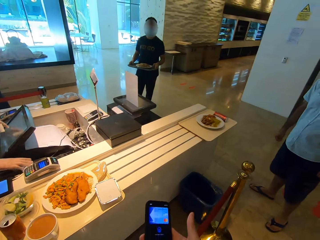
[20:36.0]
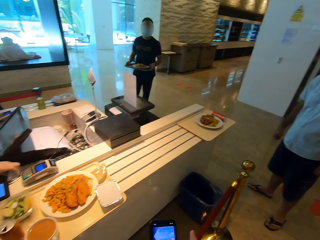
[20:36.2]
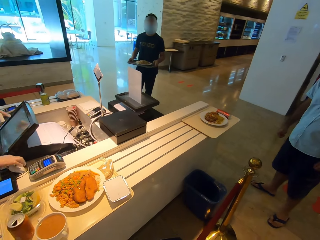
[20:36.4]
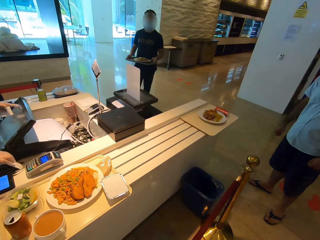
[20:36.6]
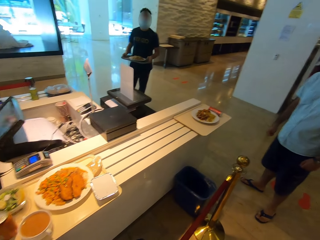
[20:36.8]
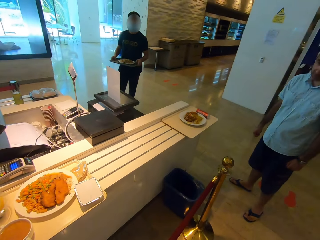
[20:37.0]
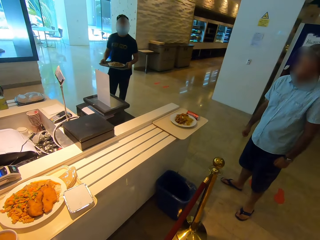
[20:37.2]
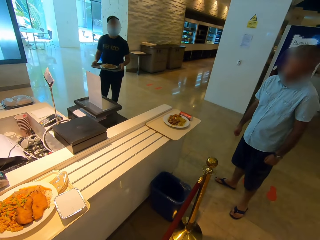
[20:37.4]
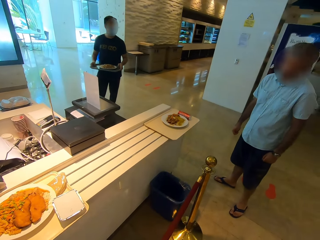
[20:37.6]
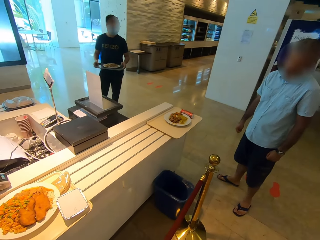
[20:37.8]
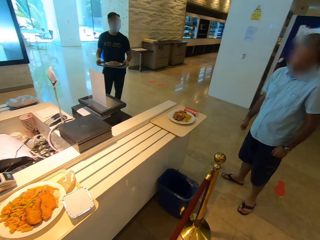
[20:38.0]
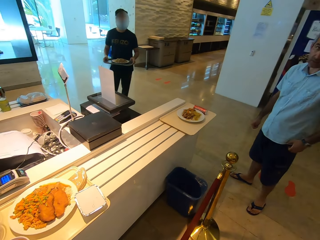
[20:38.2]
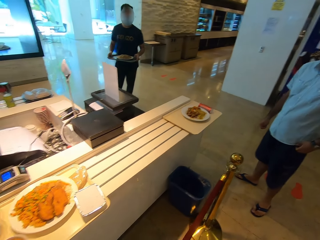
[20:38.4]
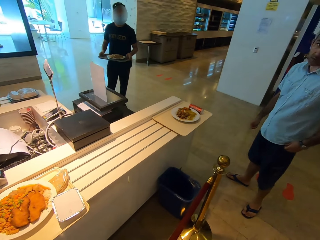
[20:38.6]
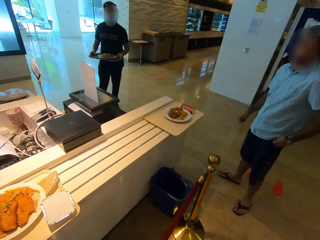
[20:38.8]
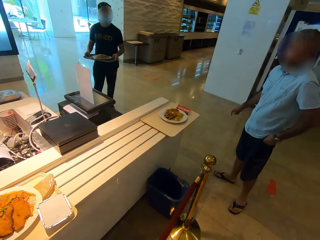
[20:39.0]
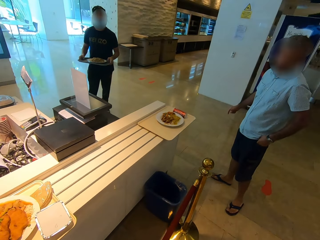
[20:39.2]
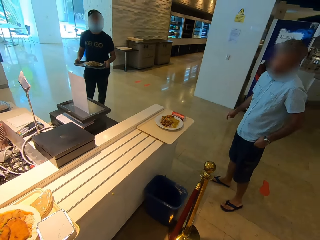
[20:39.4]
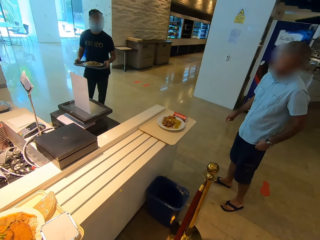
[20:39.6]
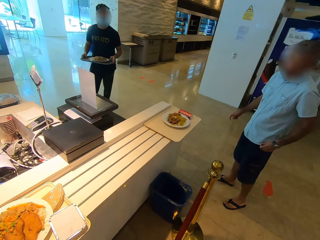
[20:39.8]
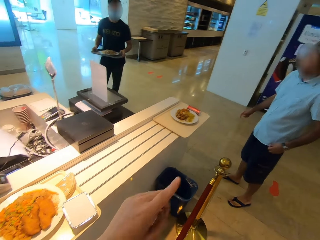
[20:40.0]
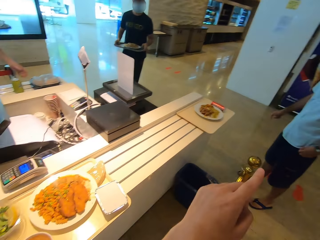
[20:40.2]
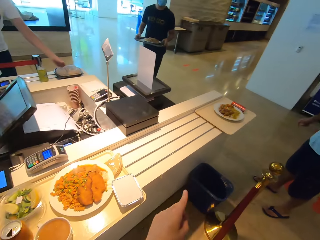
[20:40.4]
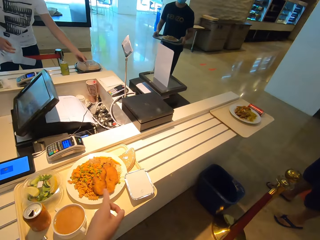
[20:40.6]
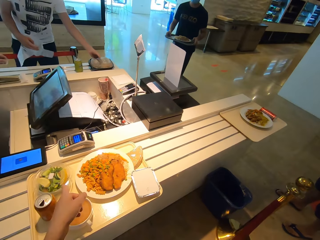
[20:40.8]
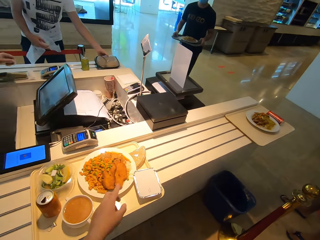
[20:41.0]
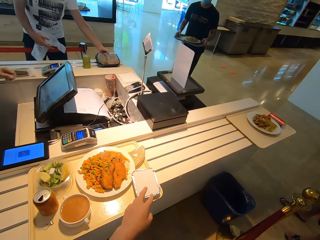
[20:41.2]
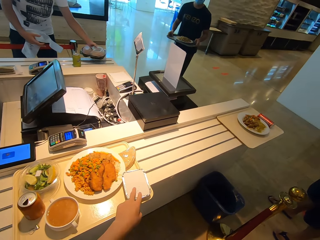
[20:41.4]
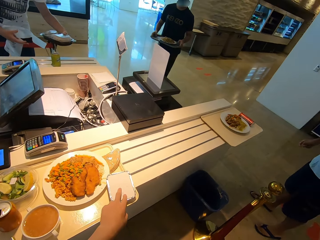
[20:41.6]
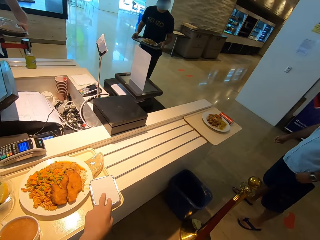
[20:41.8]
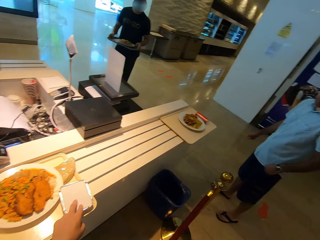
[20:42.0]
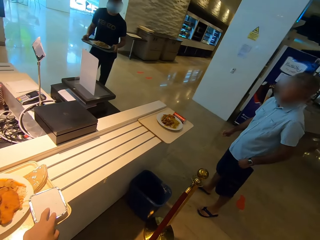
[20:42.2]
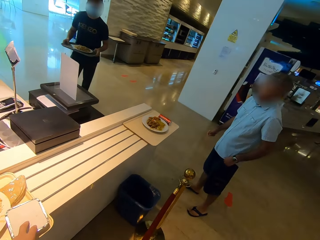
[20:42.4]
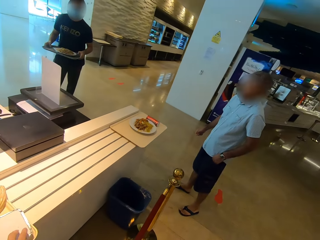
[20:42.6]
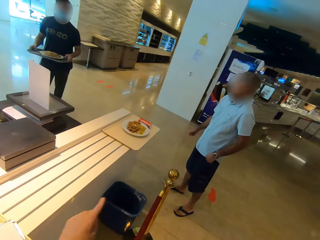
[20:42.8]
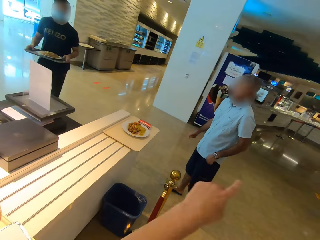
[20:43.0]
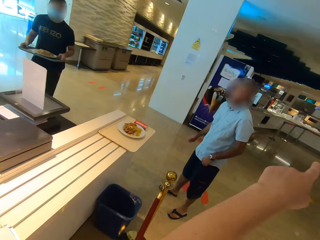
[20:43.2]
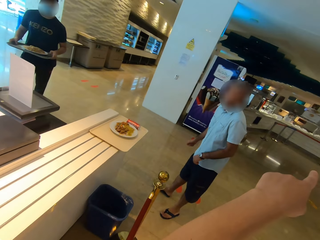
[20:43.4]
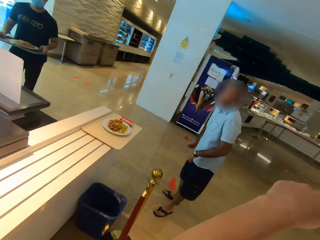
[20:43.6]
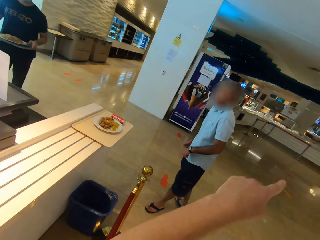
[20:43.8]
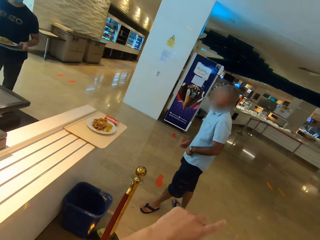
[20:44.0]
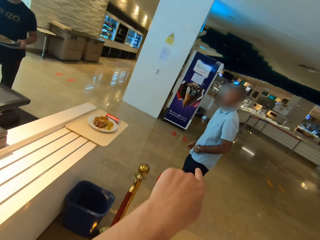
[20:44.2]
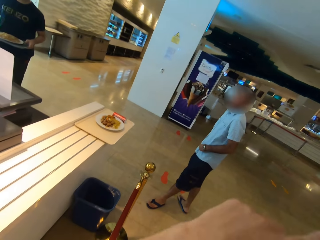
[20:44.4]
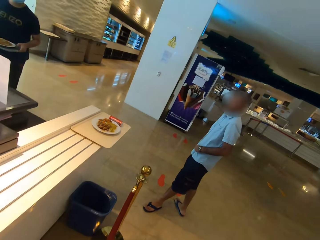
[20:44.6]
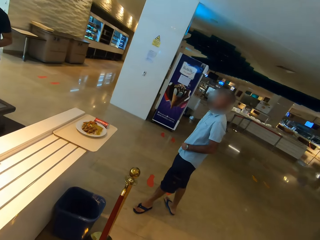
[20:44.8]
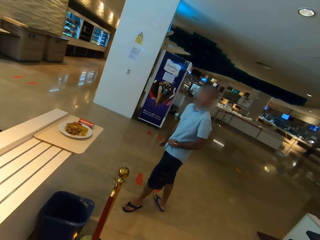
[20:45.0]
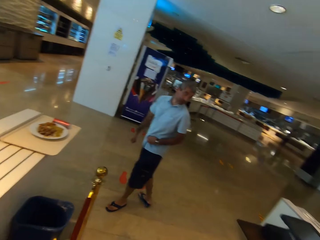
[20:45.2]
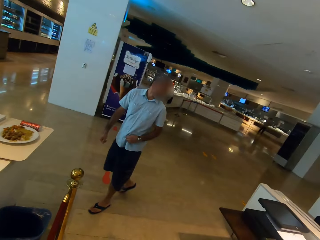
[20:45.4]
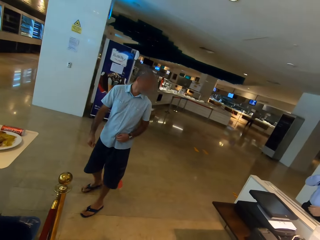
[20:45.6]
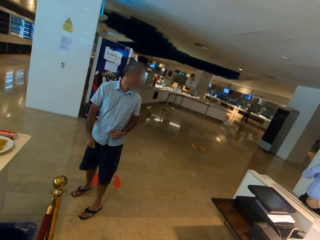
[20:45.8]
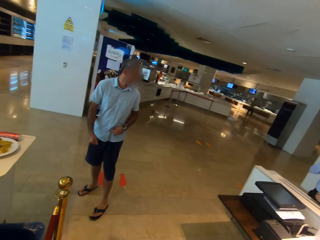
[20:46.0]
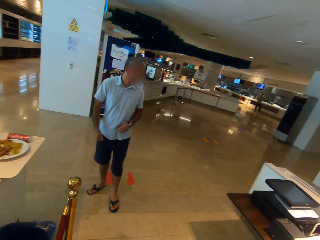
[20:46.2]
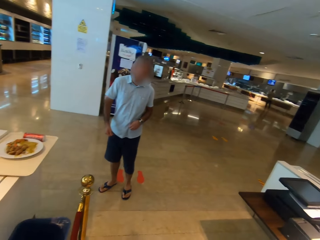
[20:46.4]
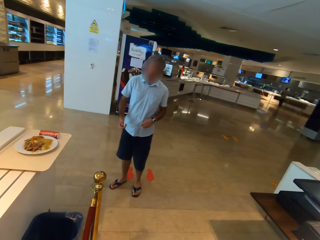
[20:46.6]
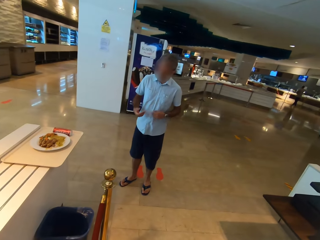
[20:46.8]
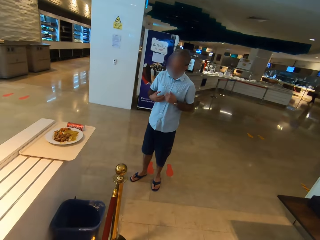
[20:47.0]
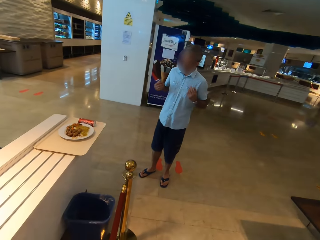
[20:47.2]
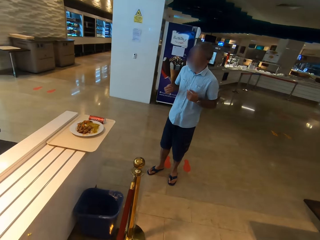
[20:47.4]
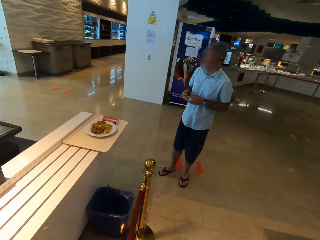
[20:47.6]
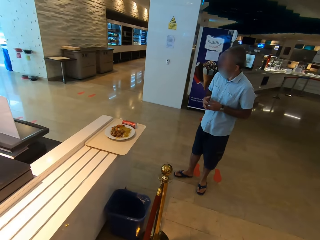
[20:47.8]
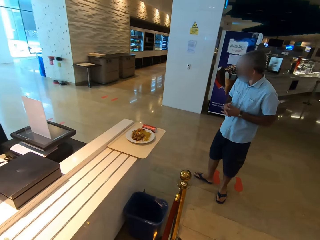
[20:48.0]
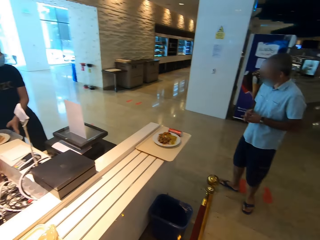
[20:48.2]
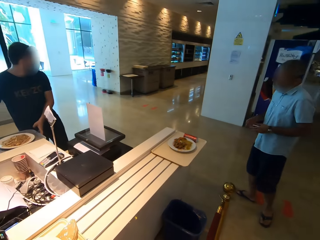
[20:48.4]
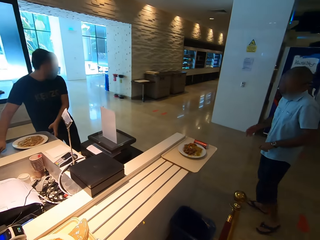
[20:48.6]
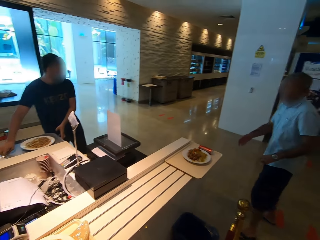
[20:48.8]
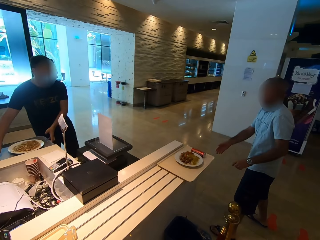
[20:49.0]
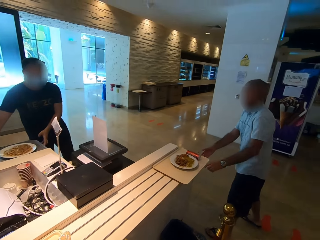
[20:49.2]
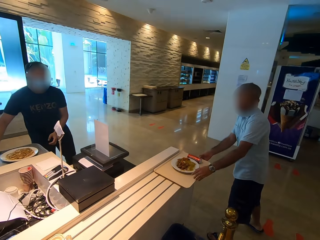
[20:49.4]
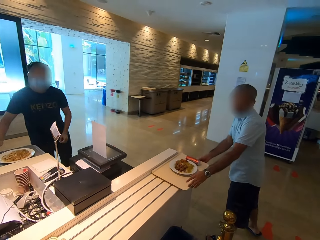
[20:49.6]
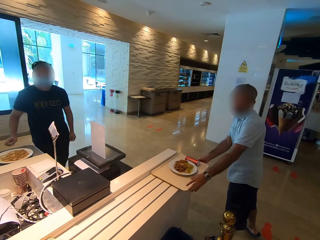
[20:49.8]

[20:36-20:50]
A man interacts with the camera wearer. The camera wearer speaks with gestures. They point around. The man speaks with gestures.

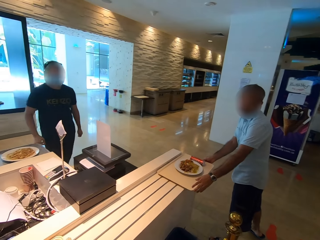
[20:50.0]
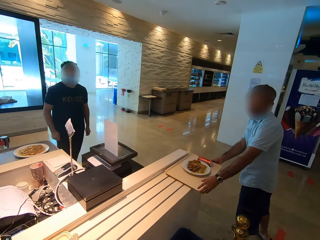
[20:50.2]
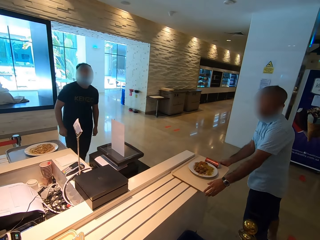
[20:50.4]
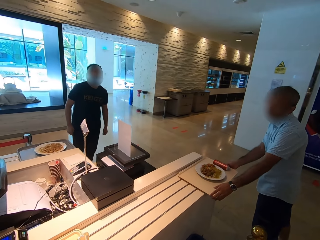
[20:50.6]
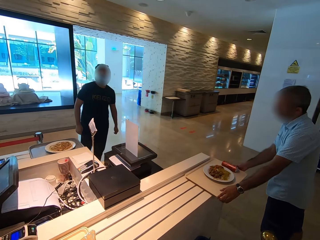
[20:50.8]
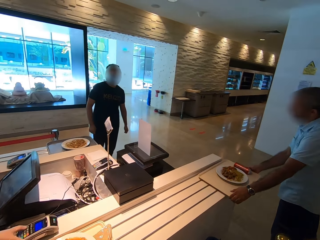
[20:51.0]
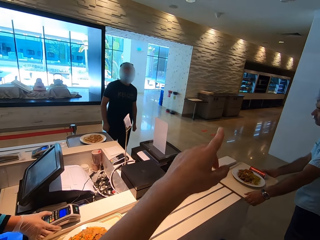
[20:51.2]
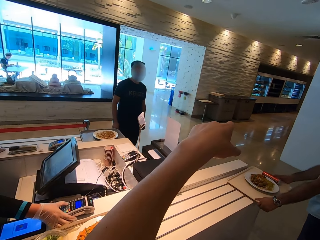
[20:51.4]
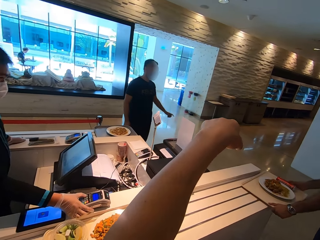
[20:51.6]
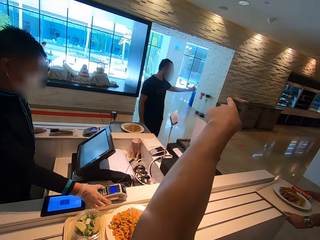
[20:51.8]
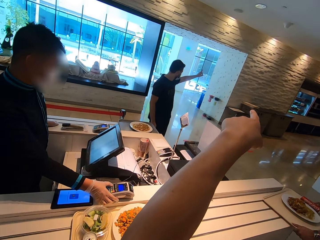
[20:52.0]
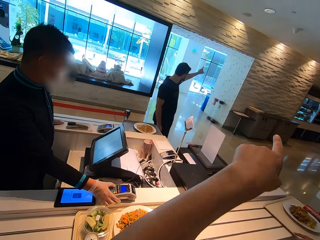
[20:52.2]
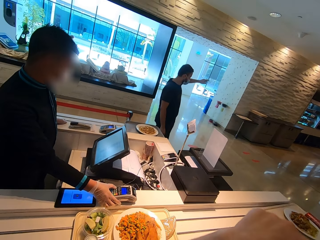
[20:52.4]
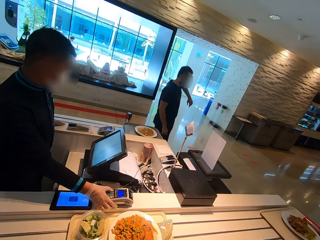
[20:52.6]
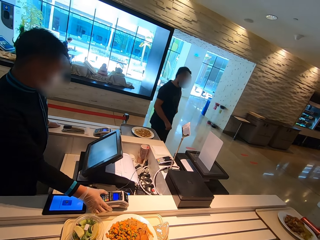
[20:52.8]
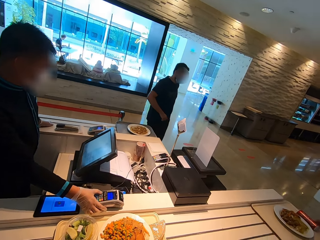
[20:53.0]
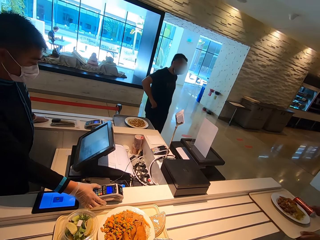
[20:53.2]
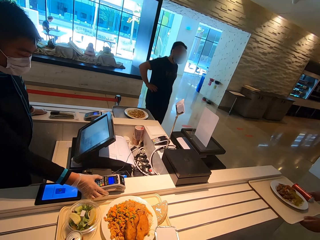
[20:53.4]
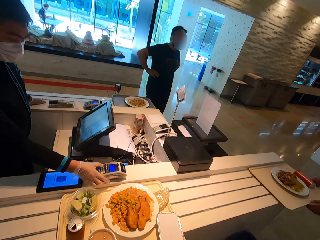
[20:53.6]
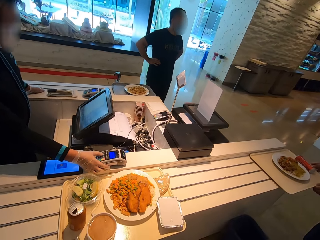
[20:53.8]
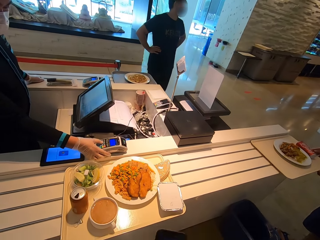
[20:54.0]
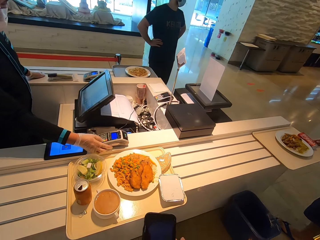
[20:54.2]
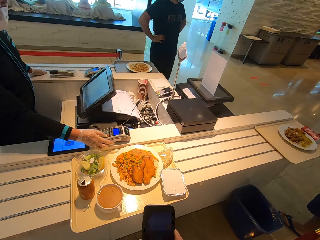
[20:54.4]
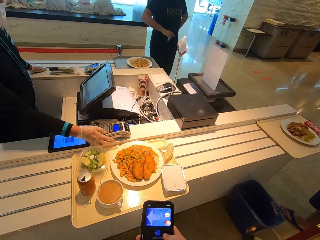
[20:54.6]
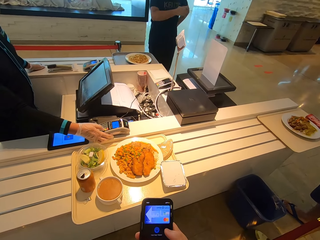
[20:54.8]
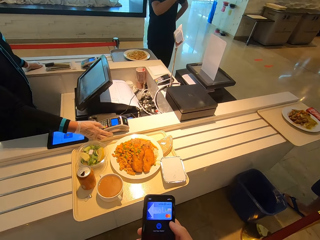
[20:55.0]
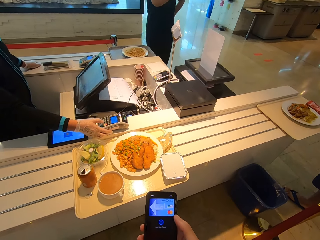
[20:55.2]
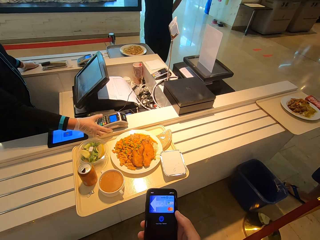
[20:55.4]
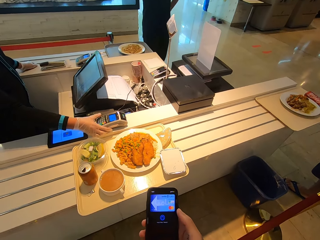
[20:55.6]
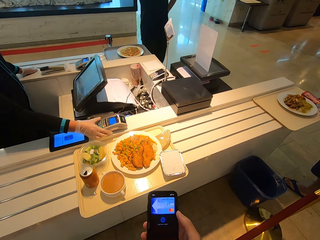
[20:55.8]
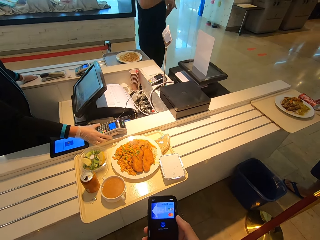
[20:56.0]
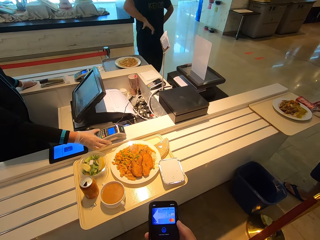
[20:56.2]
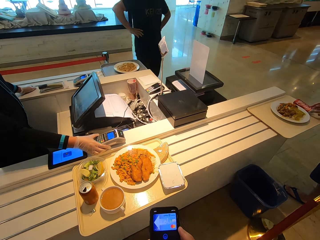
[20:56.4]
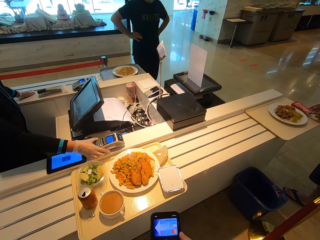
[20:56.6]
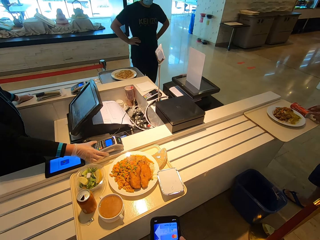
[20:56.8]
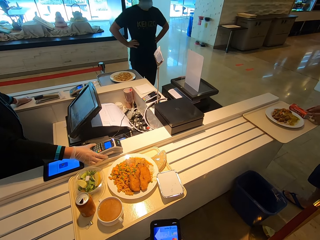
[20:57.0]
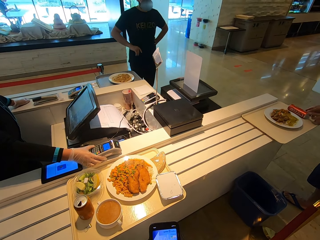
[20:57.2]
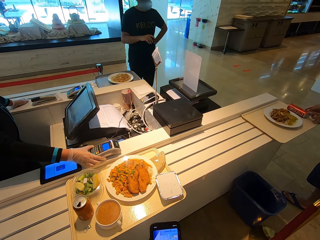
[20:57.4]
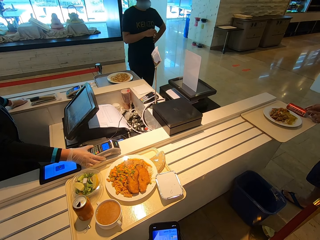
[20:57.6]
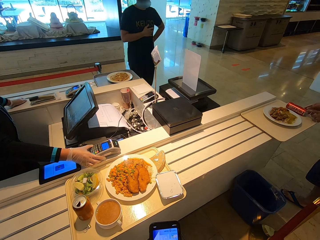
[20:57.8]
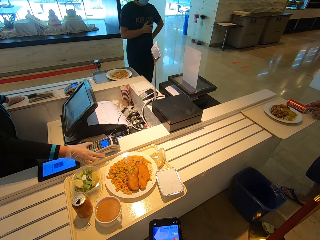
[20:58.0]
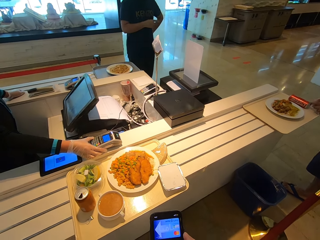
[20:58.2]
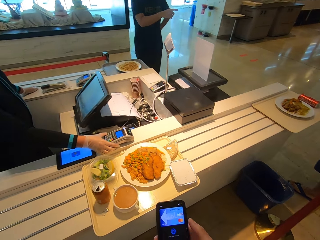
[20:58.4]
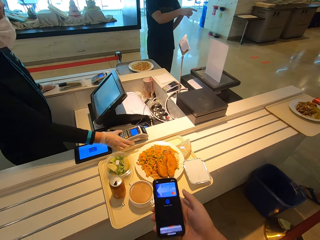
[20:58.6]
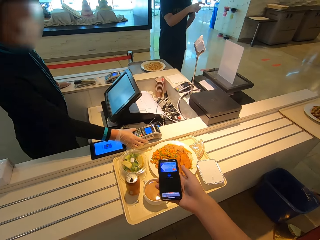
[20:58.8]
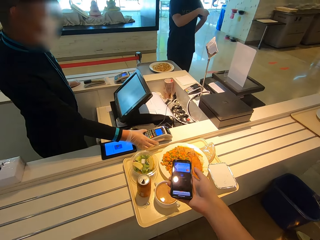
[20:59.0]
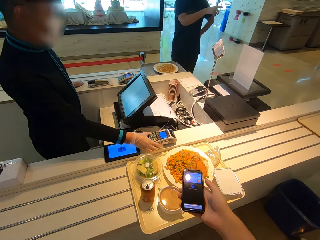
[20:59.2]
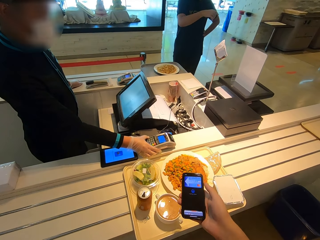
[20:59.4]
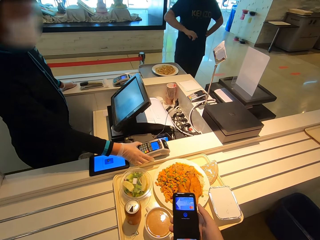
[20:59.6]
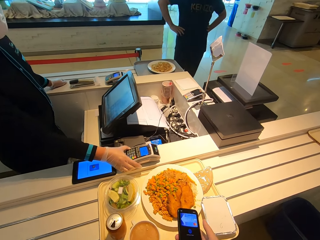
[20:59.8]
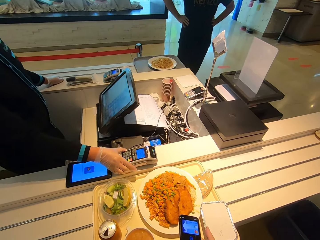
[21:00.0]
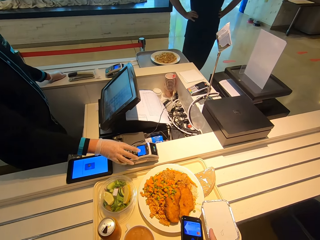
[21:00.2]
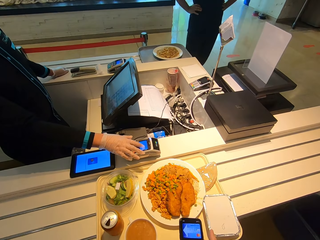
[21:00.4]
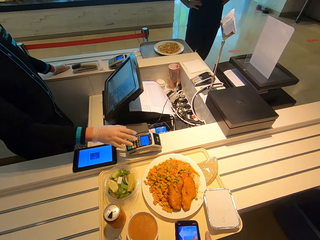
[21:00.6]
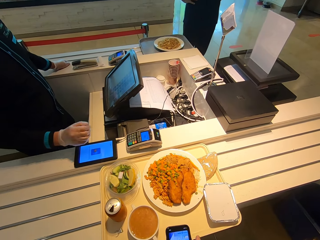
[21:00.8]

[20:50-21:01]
A man picks up a tray. A cashier operates the POS machine. The camera wearer operates the phone.
